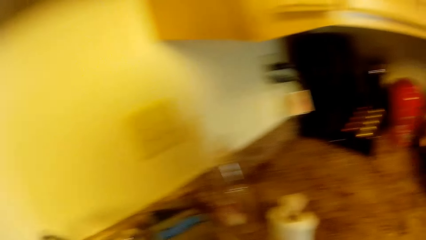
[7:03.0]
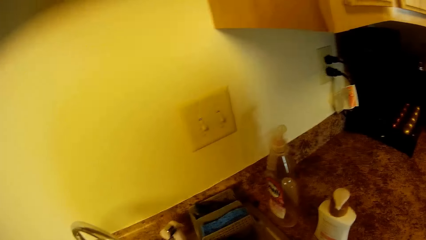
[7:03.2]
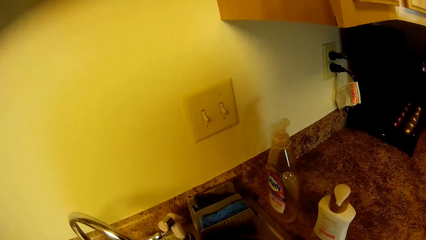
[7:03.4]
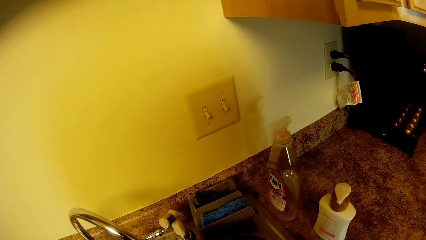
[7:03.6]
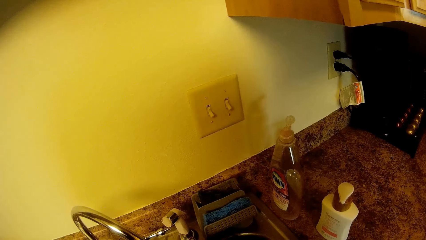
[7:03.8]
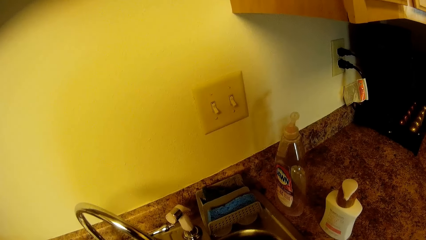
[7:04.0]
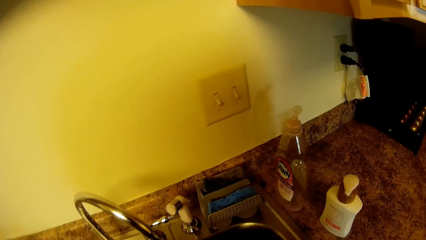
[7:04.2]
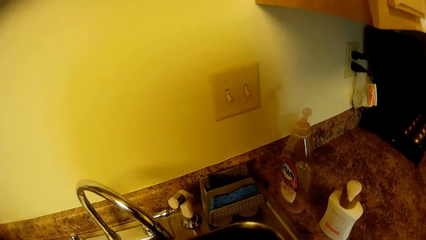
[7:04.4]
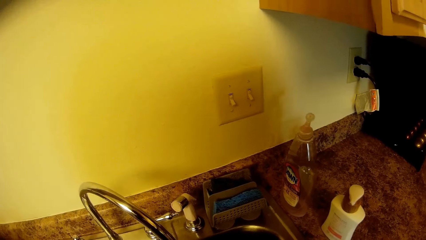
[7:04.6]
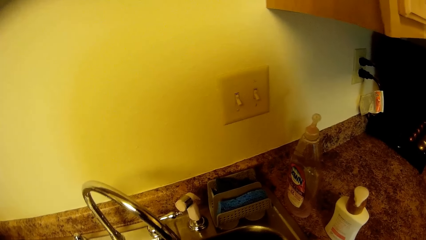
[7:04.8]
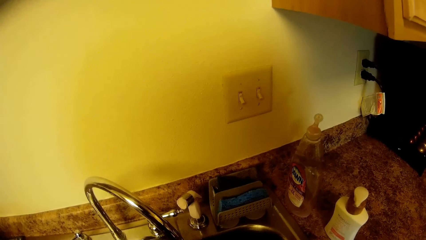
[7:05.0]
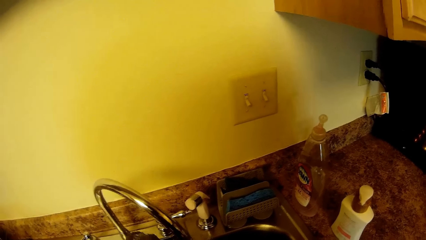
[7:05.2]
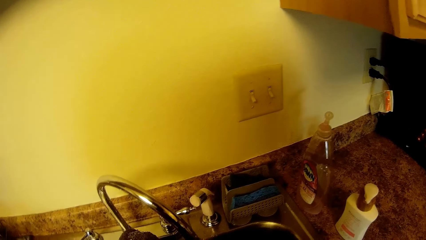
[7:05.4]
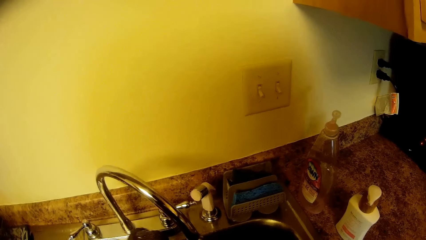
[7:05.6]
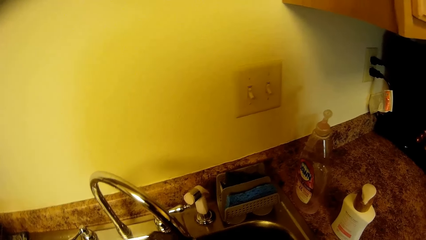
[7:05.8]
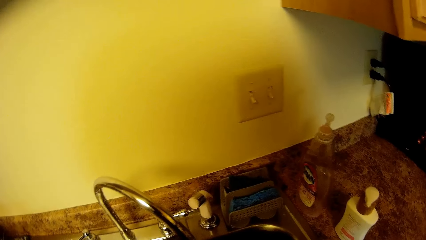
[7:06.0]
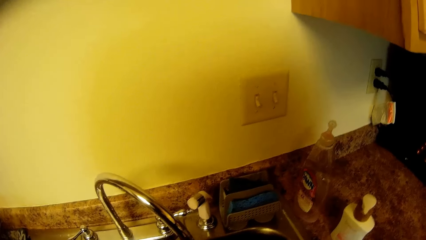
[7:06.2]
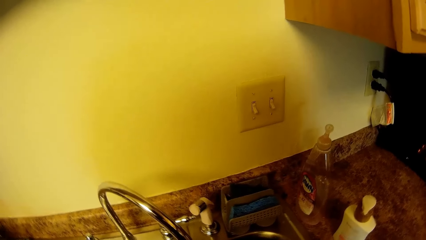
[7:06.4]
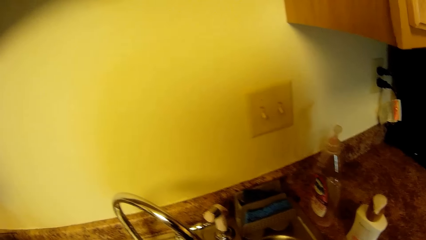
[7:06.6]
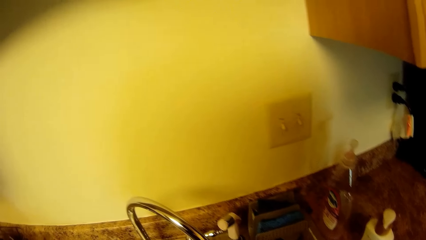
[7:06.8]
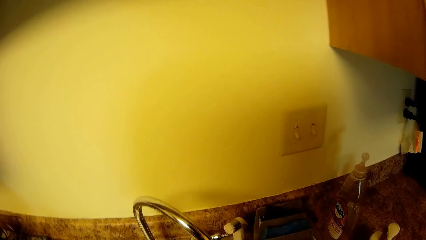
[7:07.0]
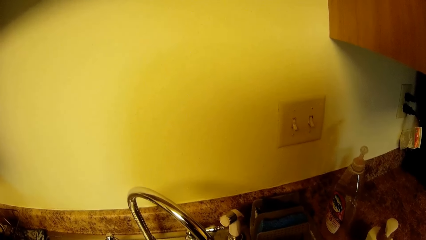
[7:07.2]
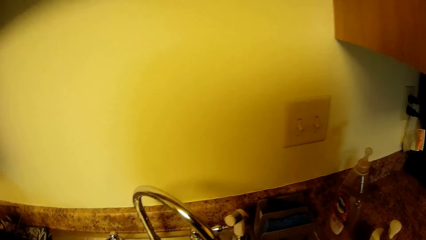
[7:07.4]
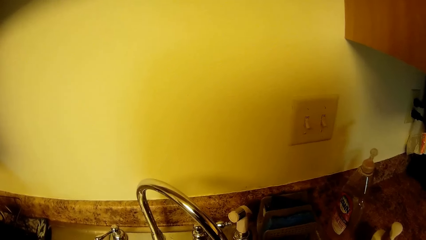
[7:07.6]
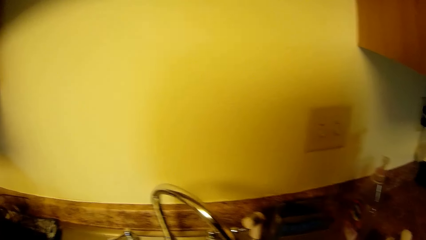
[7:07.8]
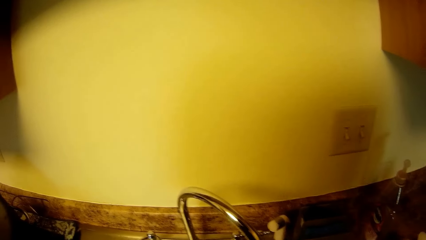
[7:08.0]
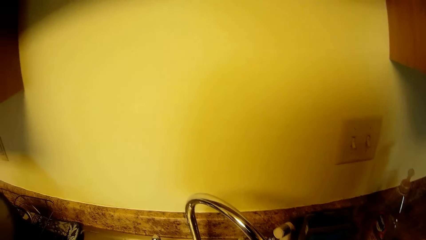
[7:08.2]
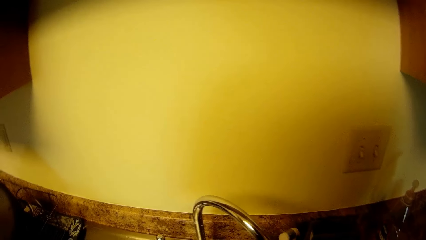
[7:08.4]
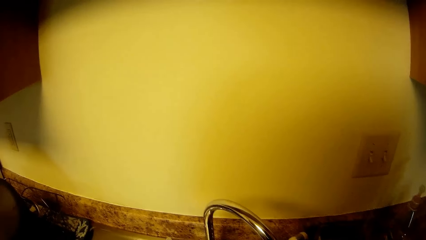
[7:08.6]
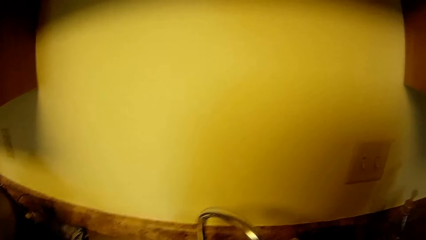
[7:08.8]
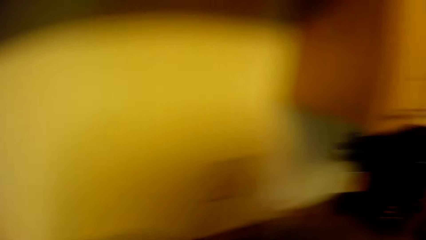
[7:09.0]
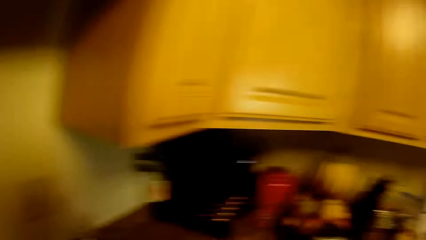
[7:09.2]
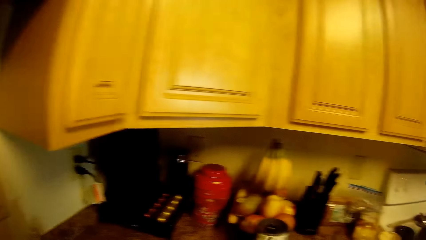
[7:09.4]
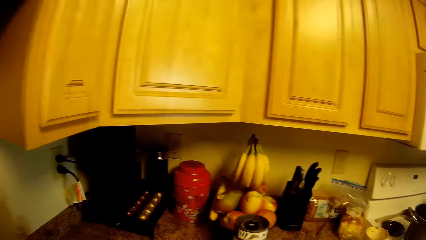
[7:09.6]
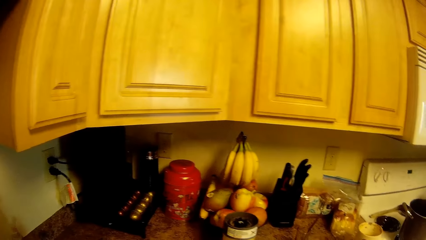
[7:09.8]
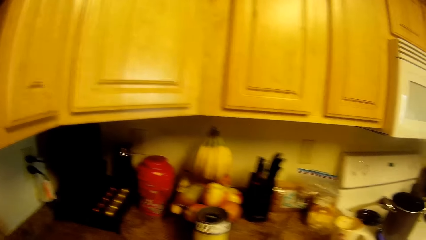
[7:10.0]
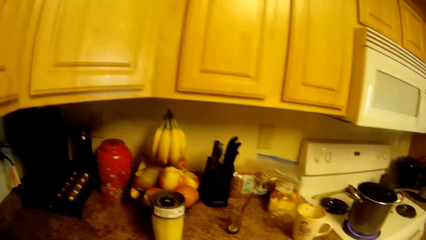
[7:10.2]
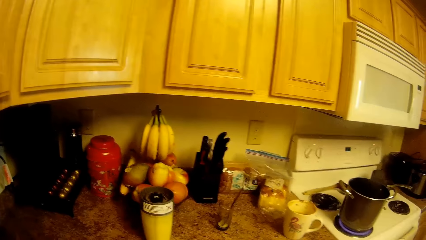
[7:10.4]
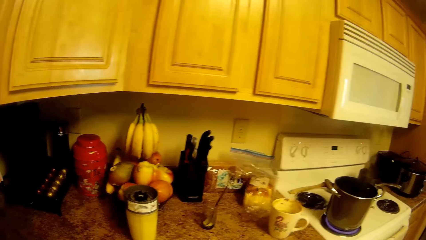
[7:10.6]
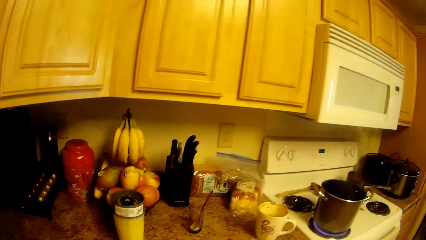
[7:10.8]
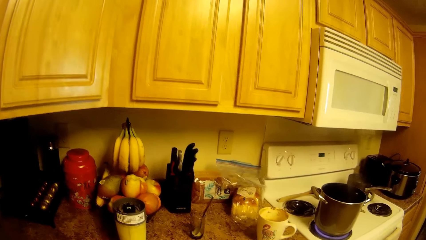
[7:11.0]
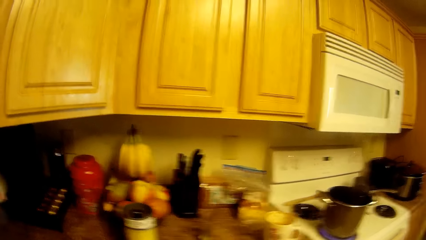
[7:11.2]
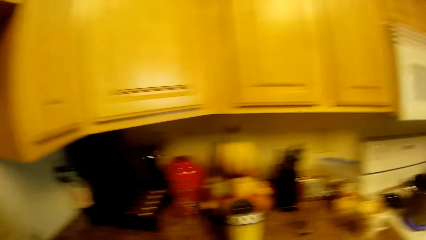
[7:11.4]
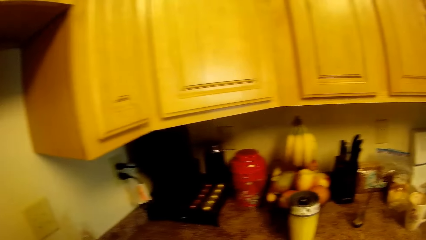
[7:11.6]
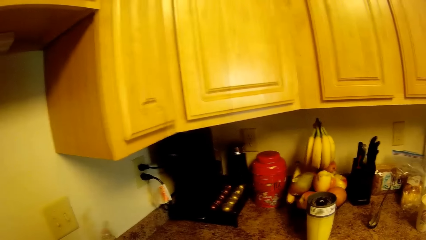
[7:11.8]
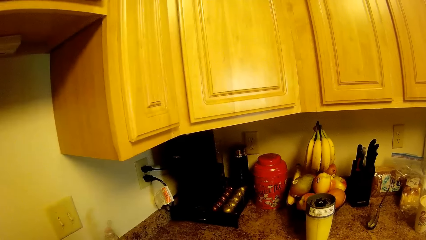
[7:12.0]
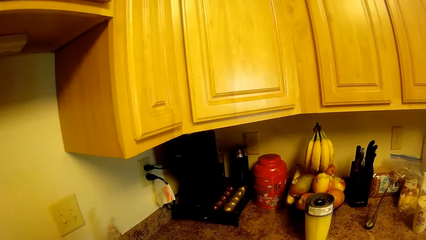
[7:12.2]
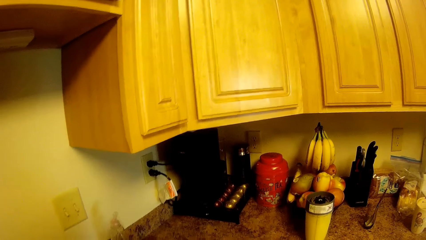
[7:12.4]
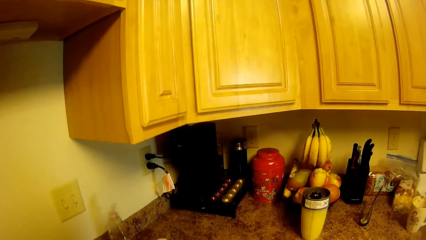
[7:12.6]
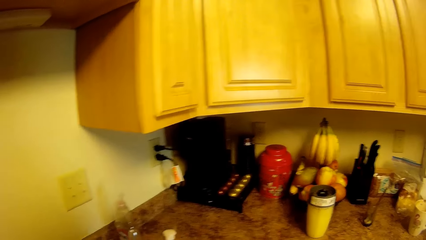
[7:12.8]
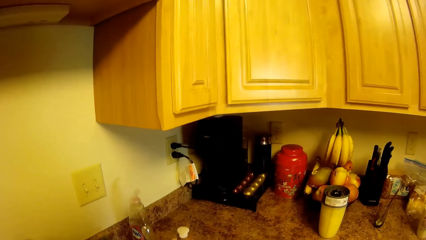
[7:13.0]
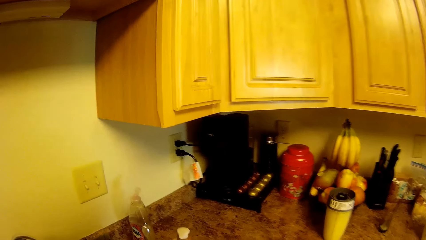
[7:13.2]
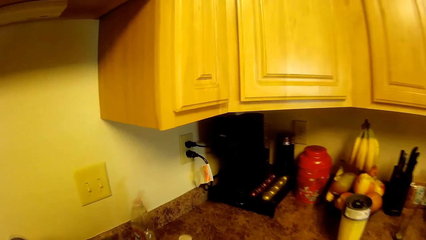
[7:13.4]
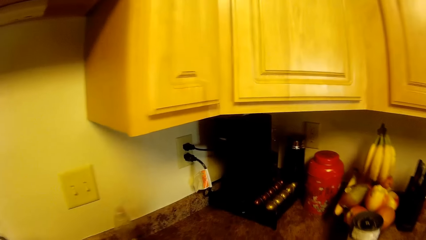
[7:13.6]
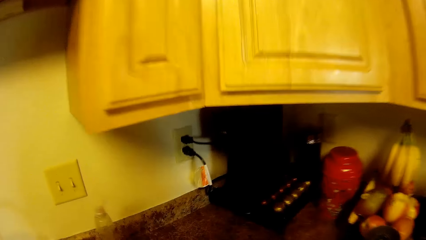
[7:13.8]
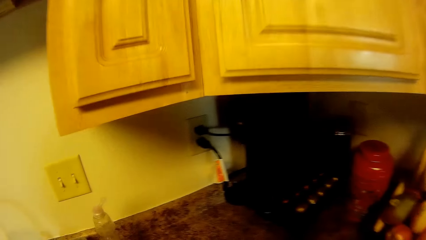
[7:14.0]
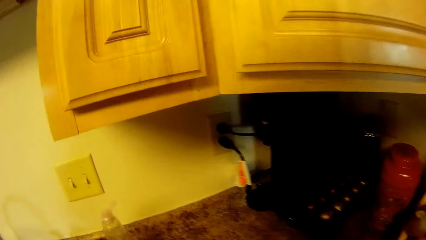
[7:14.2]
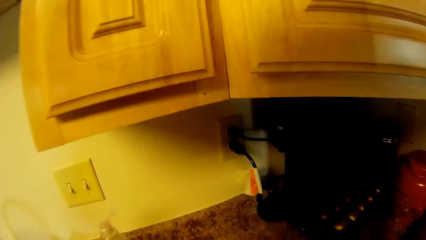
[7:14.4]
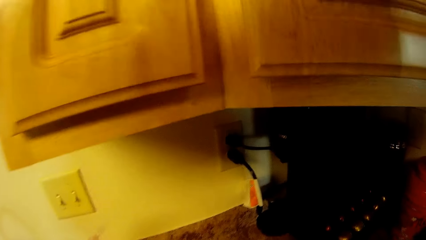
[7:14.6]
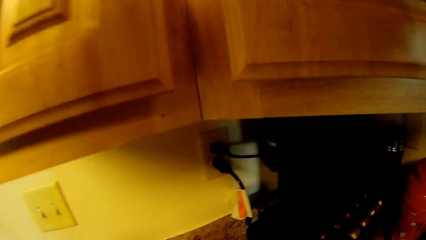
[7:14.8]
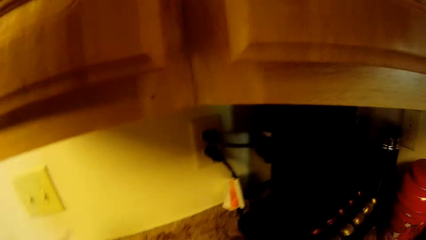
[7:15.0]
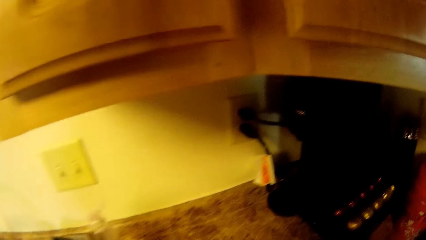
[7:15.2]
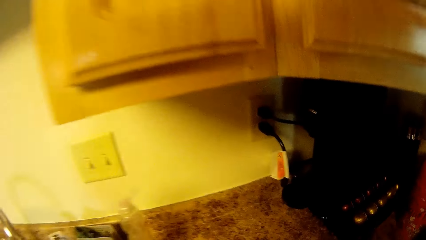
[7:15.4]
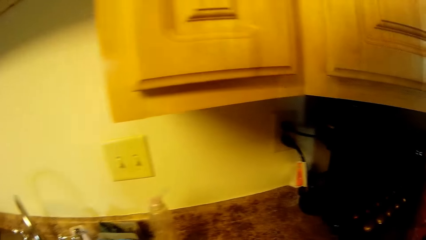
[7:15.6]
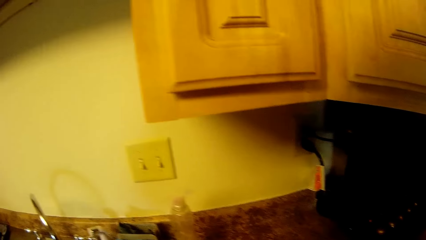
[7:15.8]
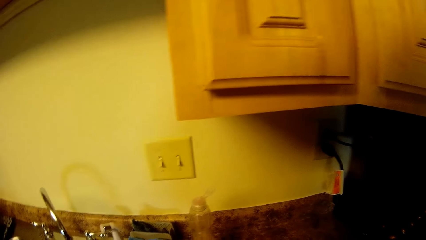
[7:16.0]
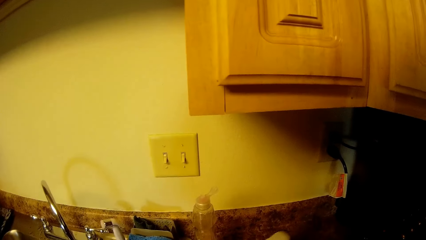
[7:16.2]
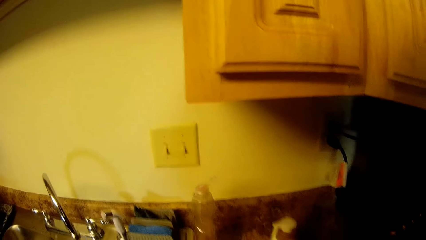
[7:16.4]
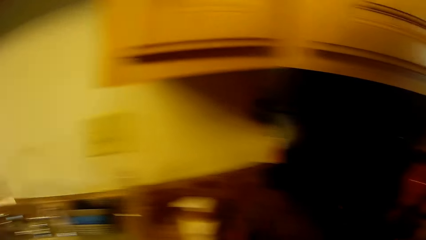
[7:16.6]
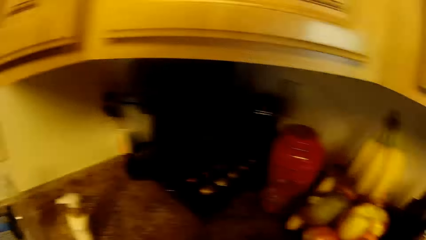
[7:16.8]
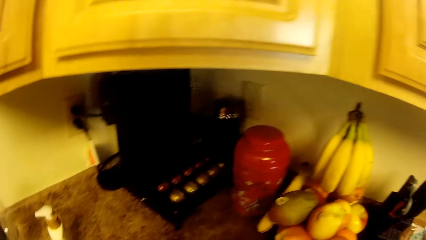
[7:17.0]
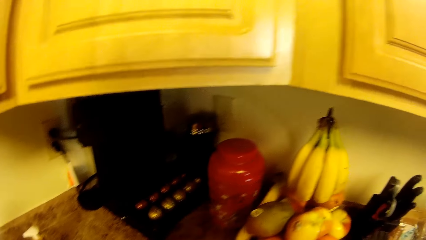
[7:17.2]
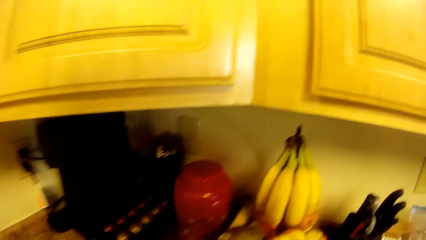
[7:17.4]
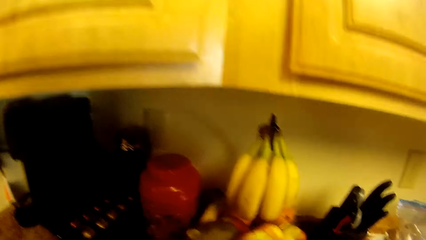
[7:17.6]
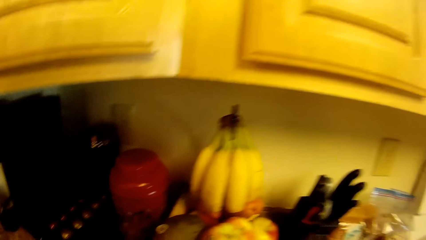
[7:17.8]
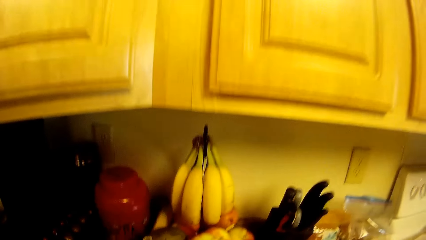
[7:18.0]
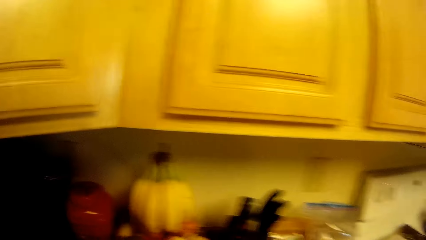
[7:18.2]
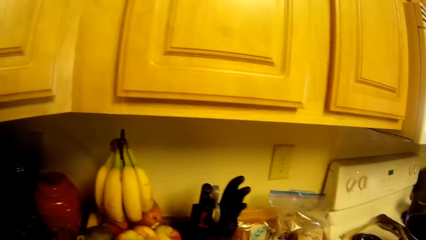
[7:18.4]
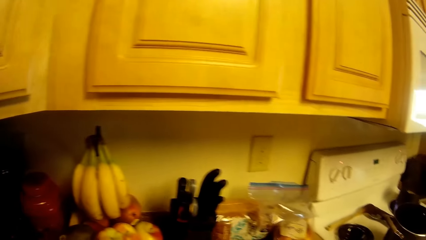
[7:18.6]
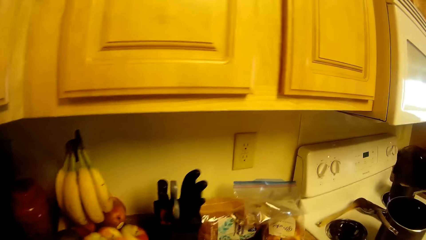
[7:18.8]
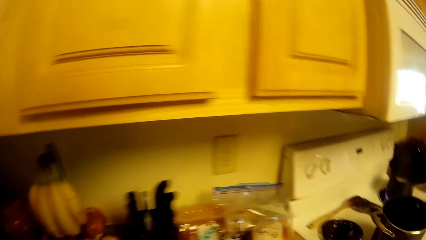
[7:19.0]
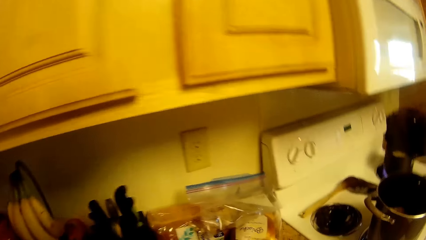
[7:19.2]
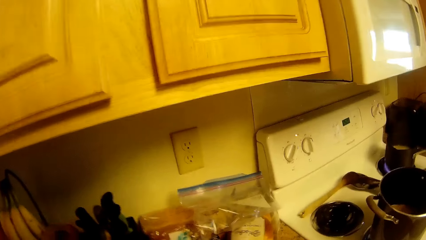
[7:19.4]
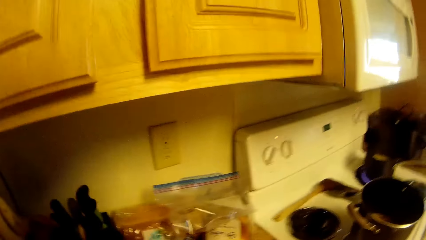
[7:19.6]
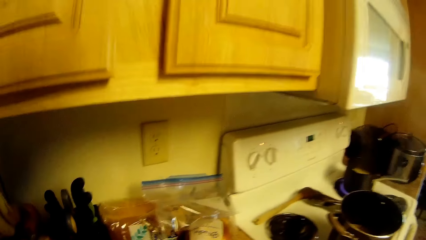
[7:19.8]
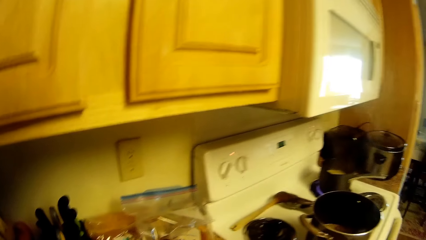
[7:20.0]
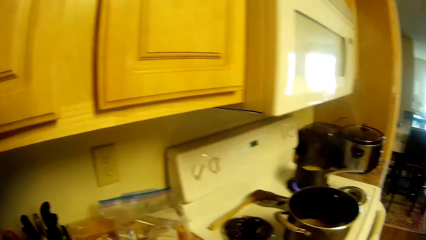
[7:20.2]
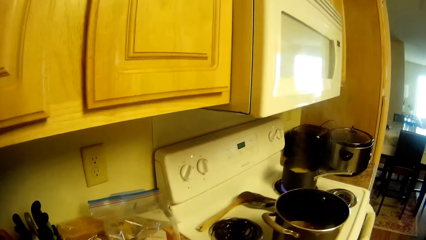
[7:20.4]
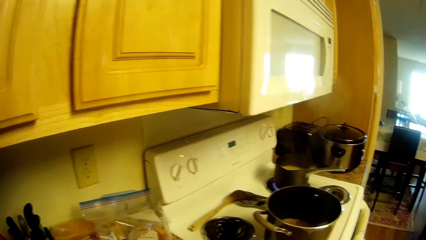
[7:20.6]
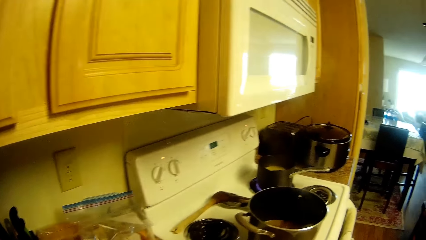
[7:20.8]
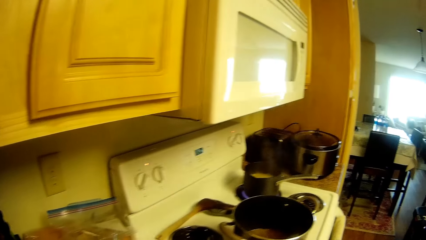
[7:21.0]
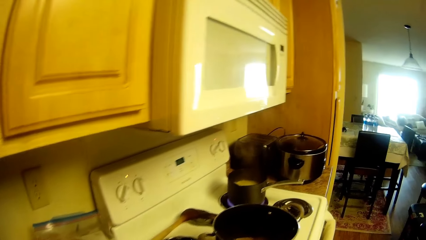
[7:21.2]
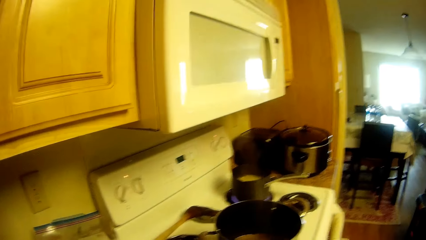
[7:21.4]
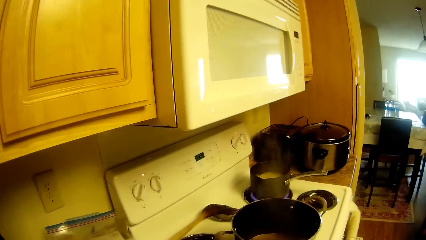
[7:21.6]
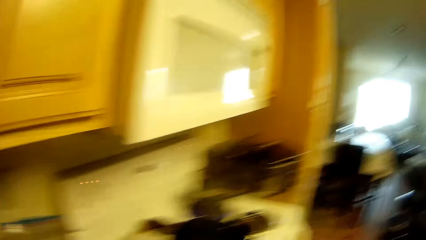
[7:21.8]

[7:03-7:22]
The camera wearer washes something. They put something on the kitchen counter.
